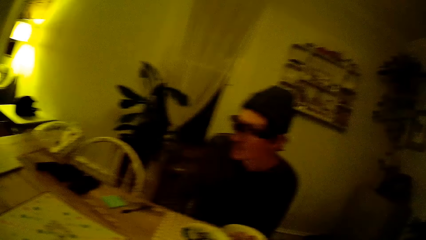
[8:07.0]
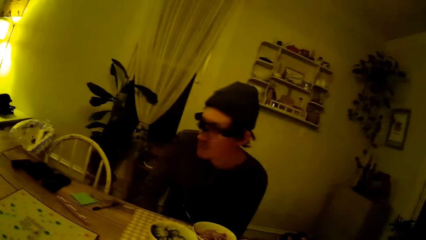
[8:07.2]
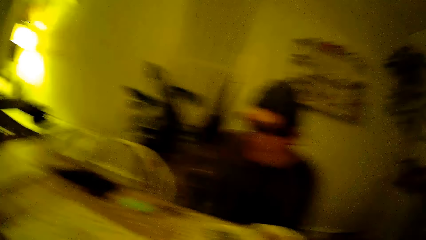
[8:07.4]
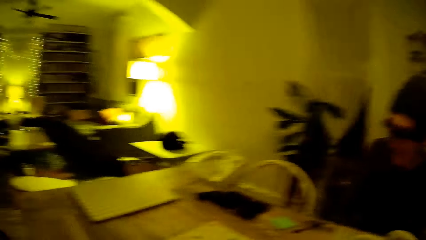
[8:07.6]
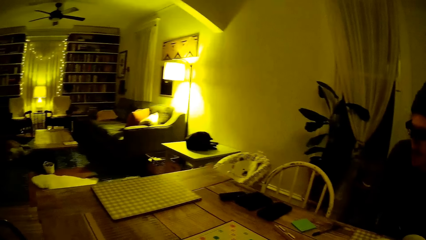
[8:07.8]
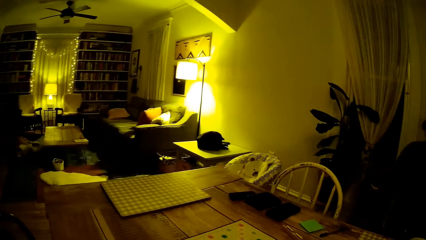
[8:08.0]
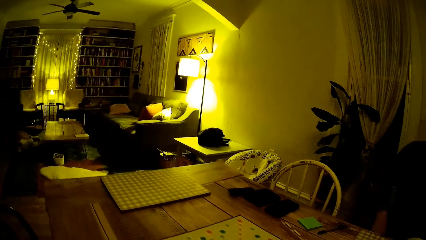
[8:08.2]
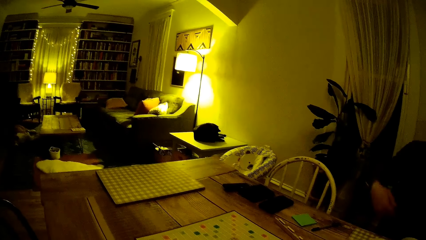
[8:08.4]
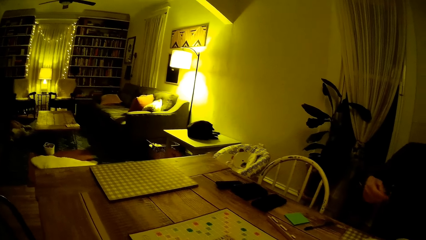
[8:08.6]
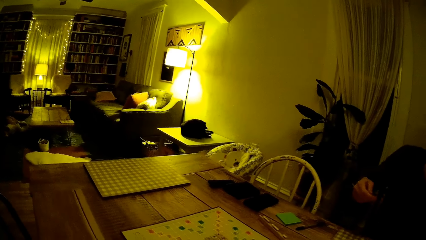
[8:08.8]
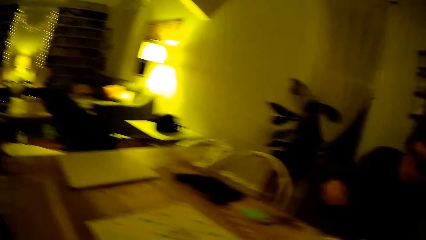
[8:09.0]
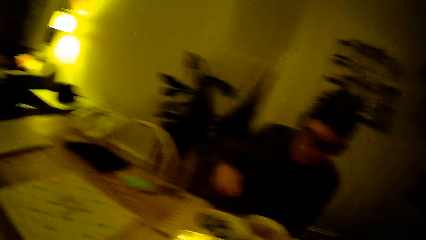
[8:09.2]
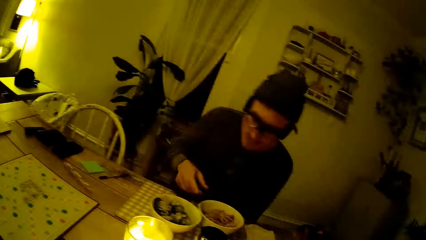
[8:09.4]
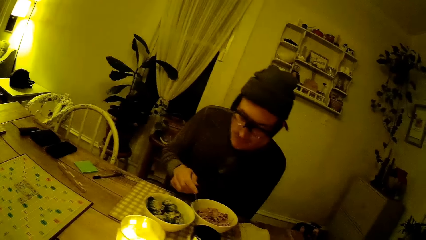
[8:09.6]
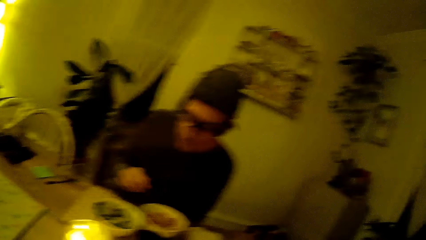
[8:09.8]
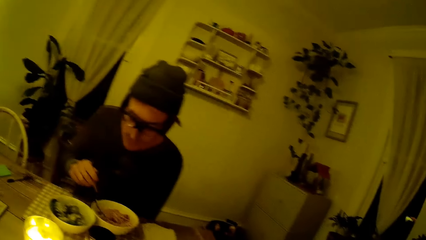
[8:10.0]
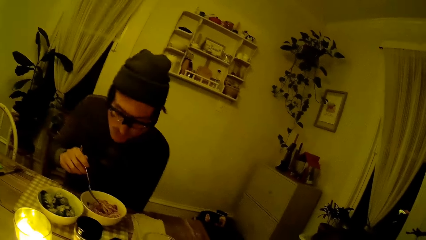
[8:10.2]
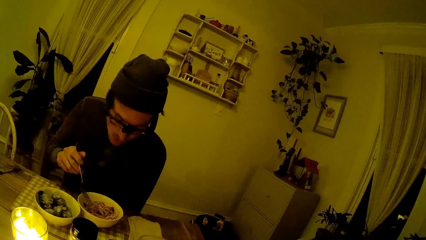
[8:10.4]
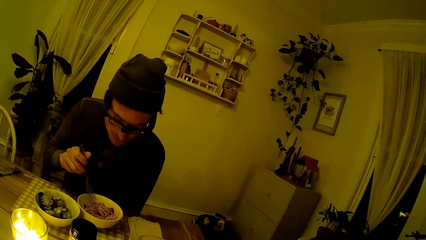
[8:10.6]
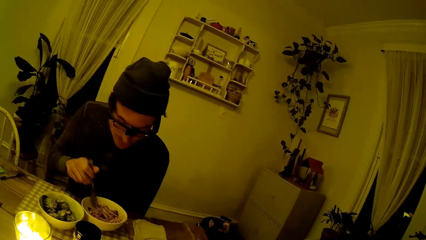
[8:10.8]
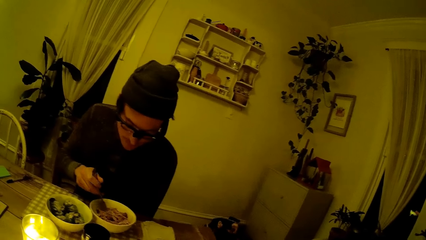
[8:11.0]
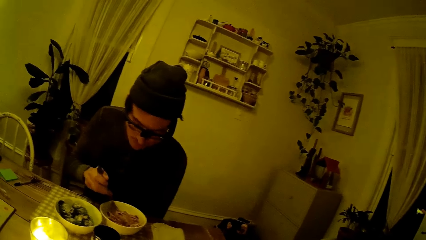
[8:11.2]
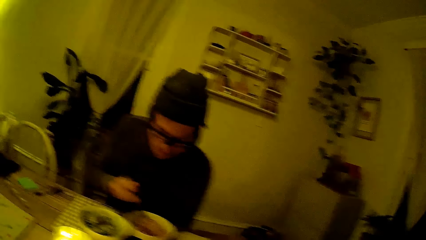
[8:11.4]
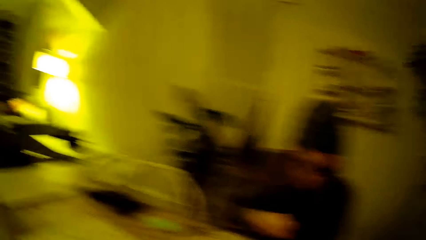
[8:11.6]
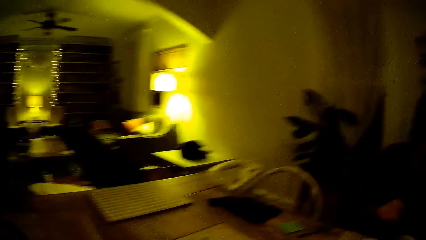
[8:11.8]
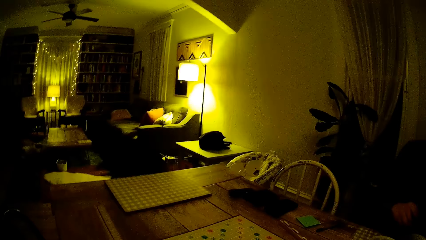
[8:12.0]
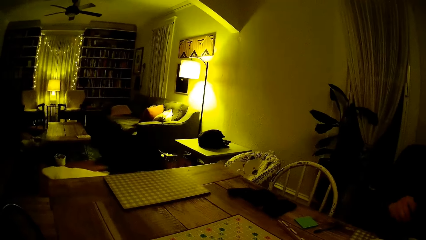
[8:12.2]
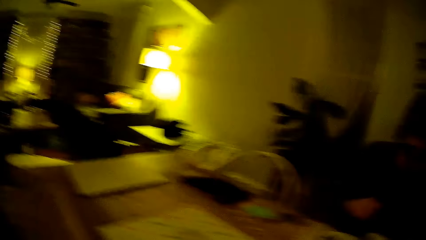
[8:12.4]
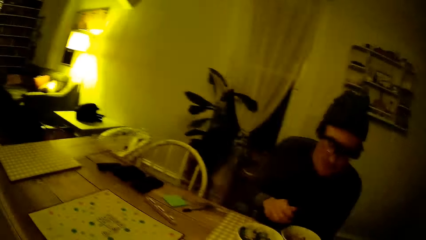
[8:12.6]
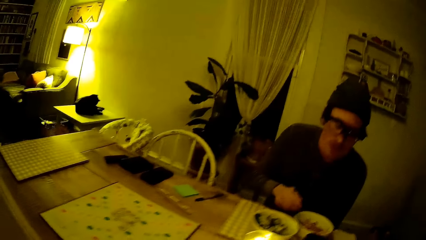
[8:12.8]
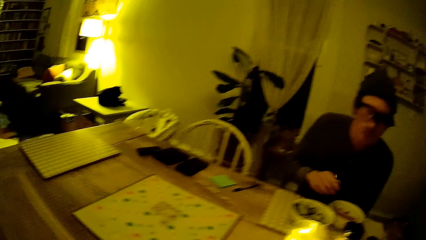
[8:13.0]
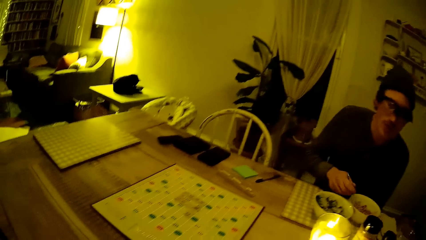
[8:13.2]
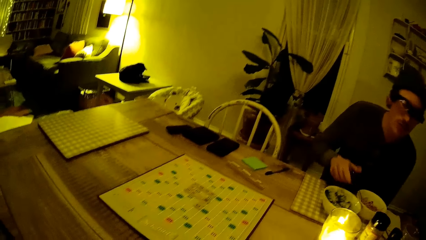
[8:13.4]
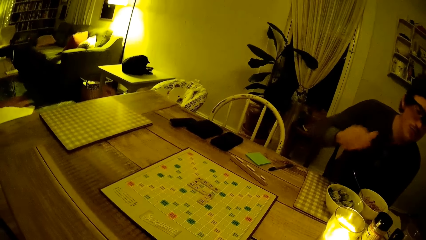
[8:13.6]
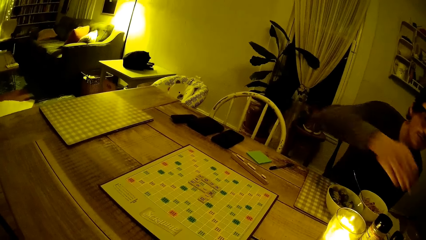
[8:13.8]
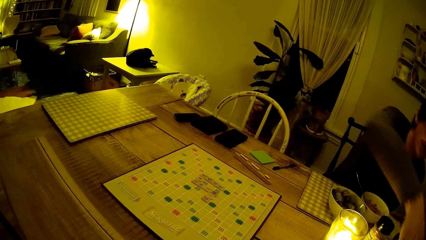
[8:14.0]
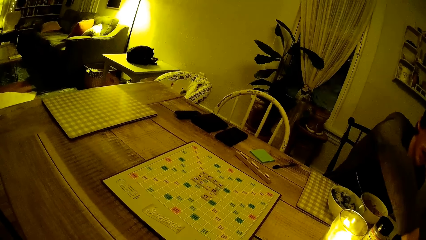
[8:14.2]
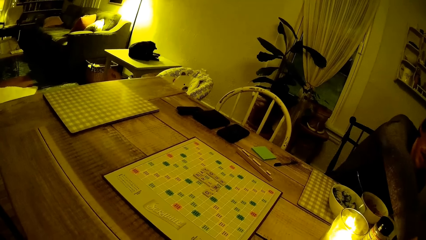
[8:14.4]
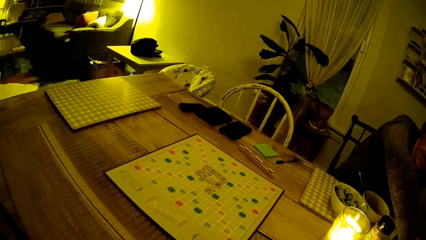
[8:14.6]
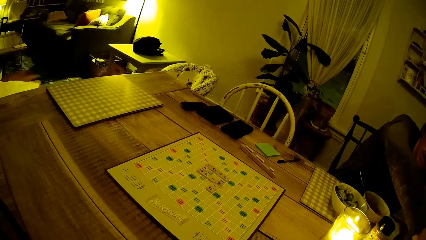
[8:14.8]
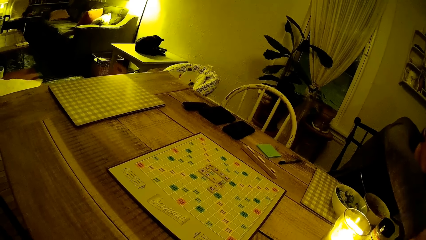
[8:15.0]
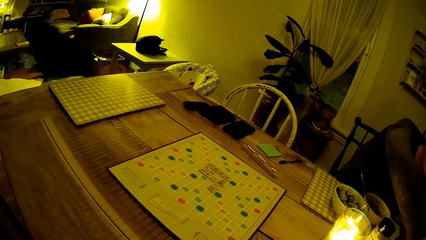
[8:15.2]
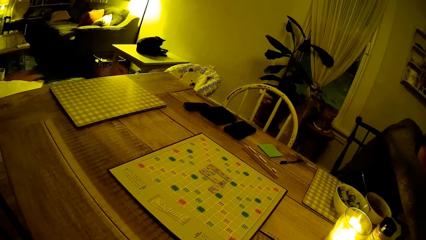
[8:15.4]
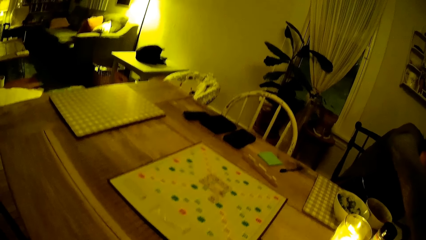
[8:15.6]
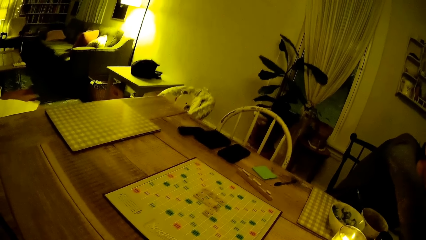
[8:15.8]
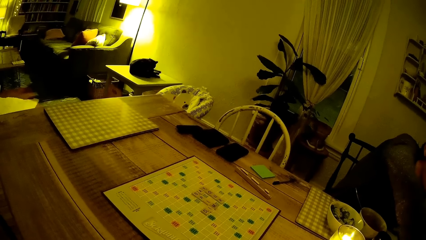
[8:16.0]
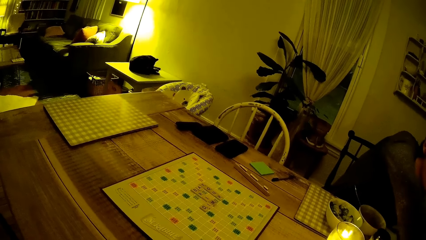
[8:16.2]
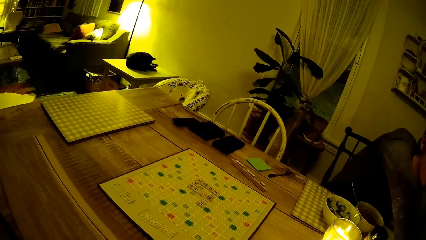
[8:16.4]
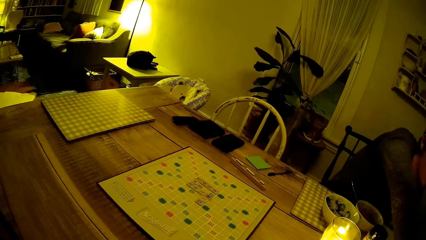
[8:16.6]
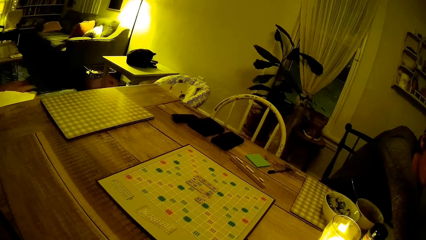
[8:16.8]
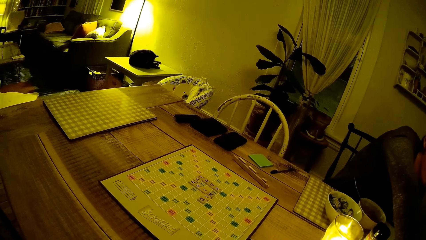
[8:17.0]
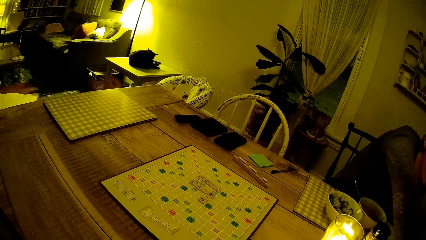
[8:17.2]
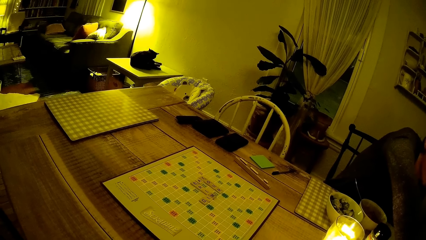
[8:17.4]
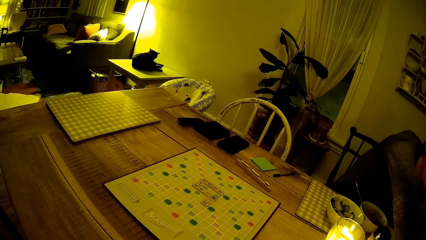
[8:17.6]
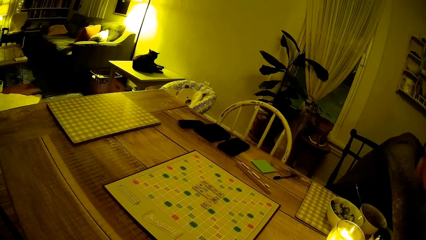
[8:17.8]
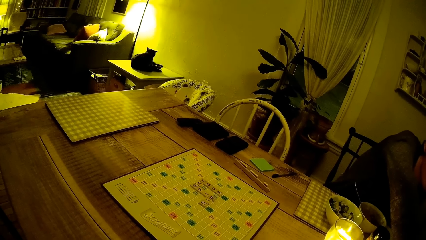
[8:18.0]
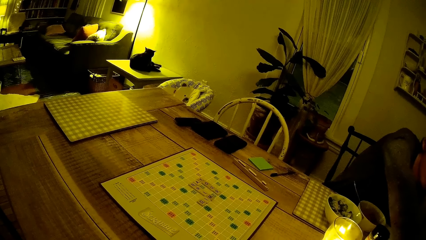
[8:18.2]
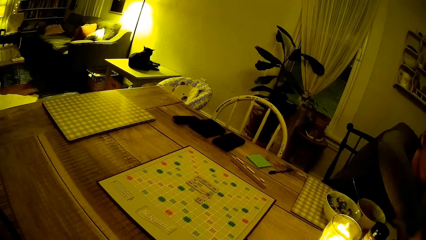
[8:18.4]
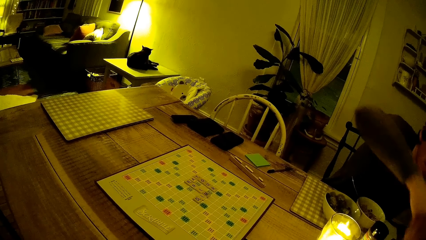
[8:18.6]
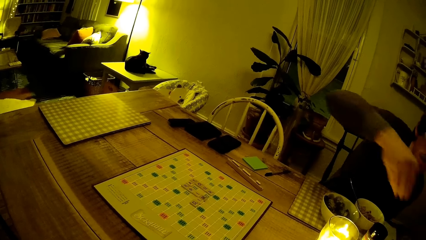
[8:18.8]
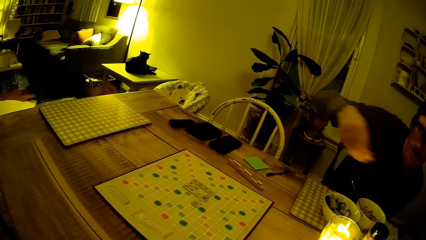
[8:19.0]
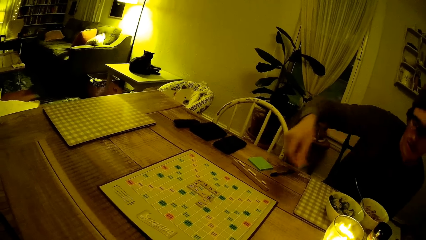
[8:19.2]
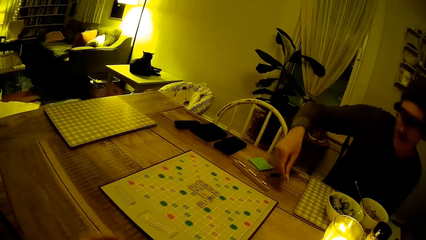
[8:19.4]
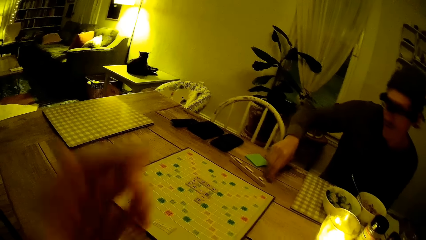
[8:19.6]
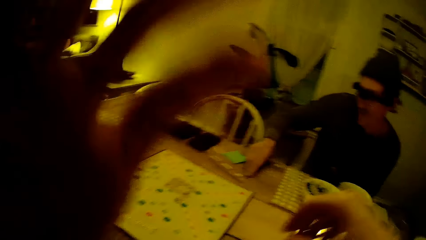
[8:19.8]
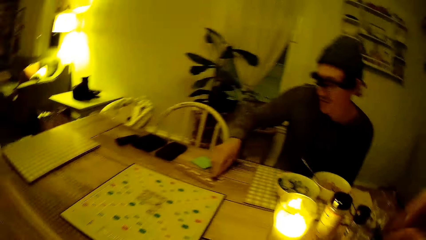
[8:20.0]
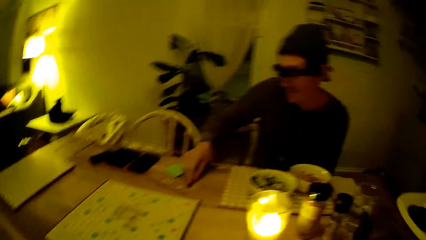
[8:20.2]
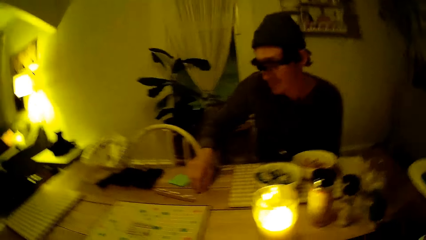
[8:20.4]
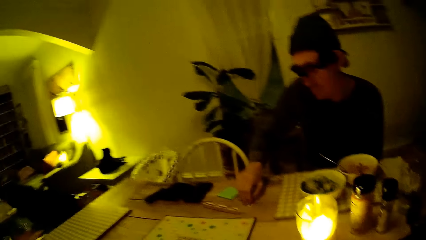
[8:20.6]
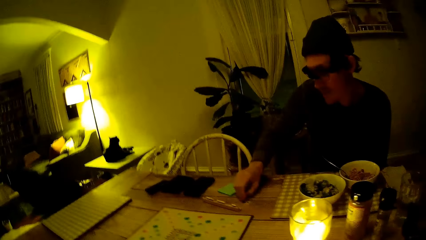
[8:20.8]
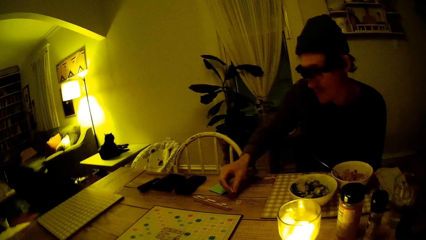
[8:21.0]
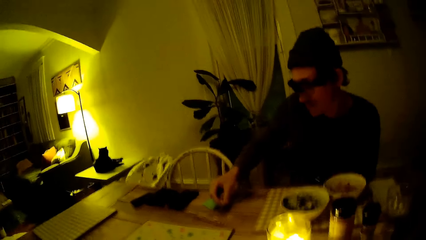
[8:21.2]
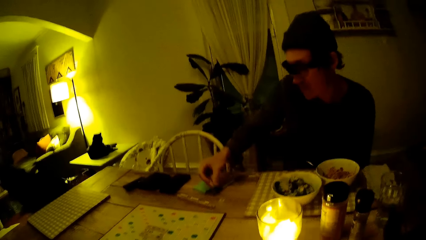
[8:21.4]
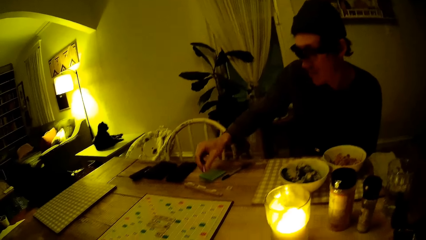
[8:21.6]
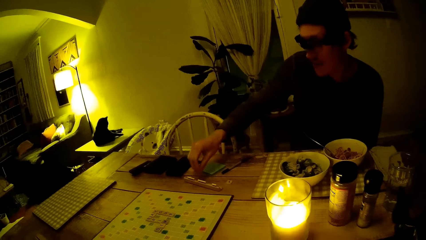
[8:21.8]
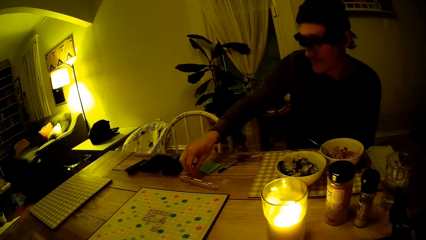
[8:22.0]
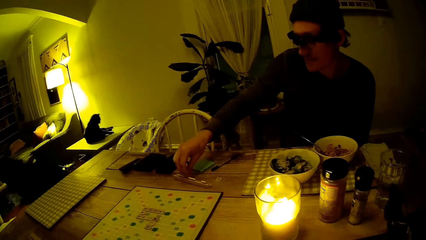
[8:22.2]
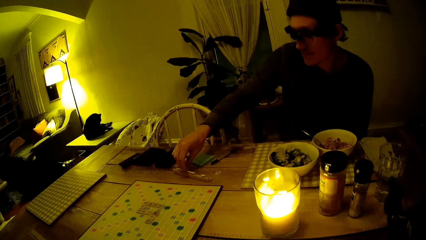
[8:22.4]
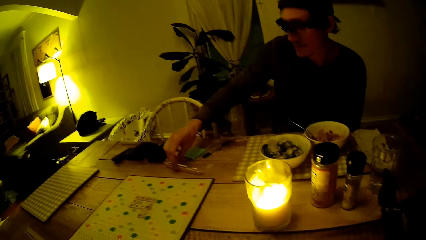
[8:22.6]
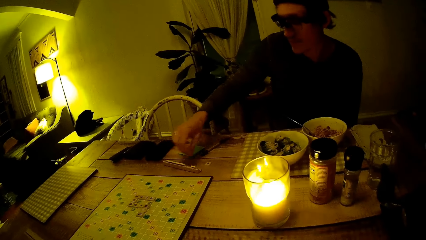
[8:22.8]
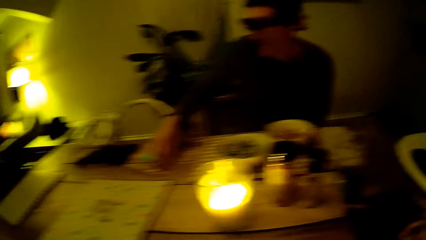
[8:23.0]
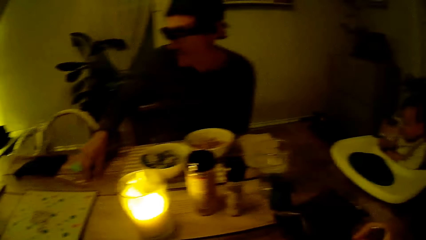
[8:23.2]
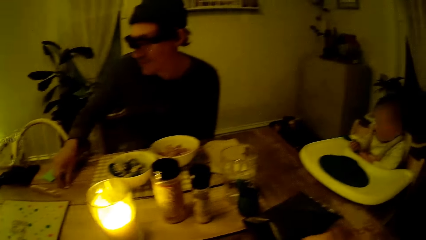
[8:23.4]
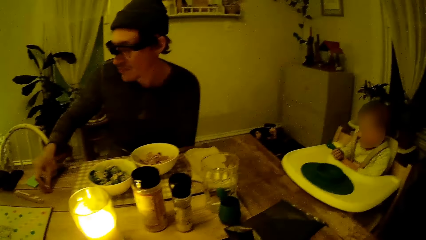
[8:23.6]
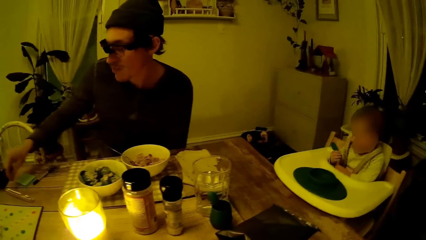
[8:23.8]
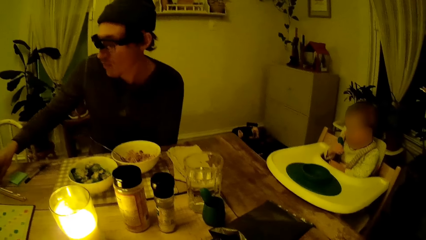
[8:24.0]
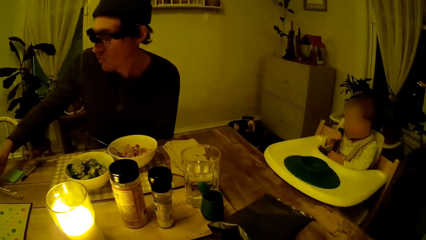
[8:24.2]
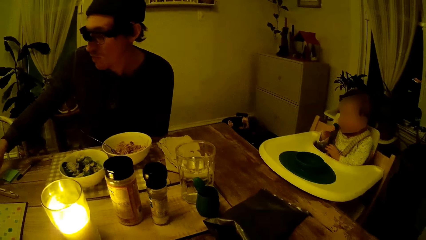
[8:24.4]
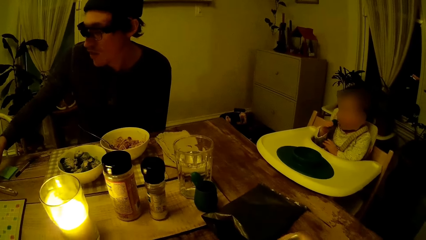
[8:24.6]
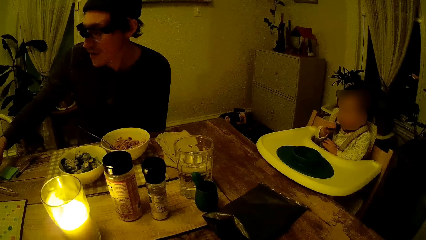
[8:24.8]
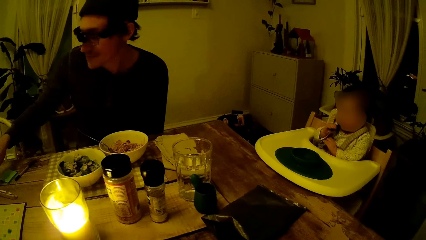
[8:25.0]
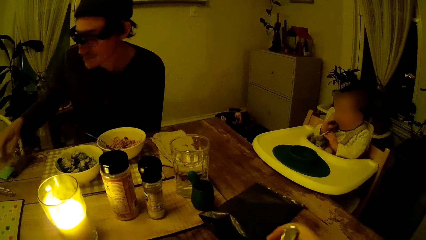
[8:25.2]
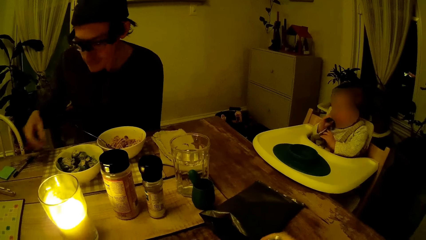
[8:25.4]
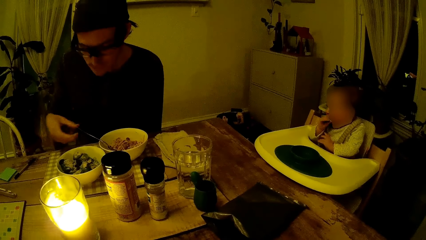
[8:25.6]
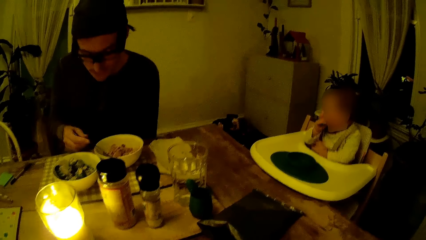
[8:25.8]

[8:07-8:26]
The man holds the fork and stirs the food with the fork. He moves food in his plate with the spoon. He stretches the hand over the table. He picks up game pieces from one part of the dining table with his right hand. He places the game pieces at the center of the dining table. The camera wearer lifts a hand. The man drops a chip on the table. He moves the chip over the table. He drops the chip. He arranges the pieces in the cart. He picks up a chip on the table. He drops the chip.
